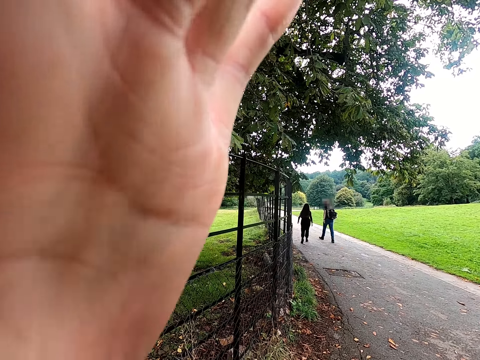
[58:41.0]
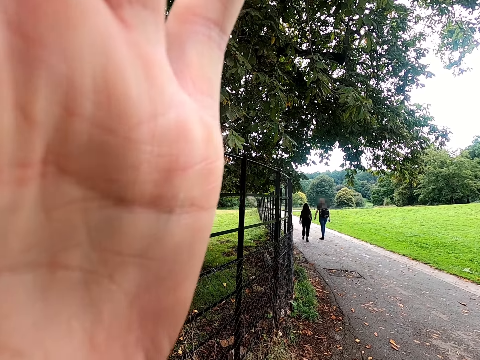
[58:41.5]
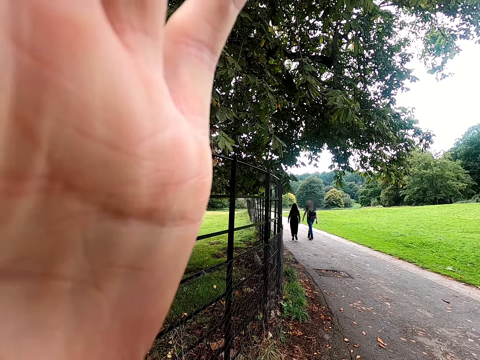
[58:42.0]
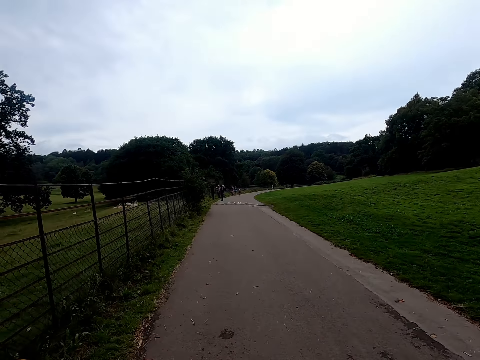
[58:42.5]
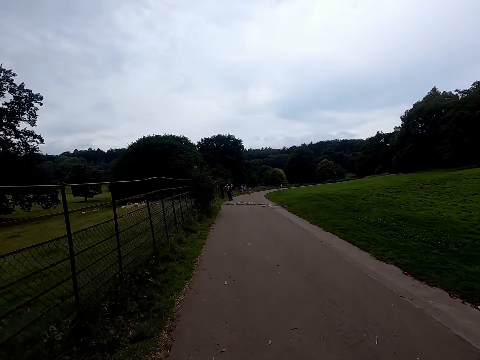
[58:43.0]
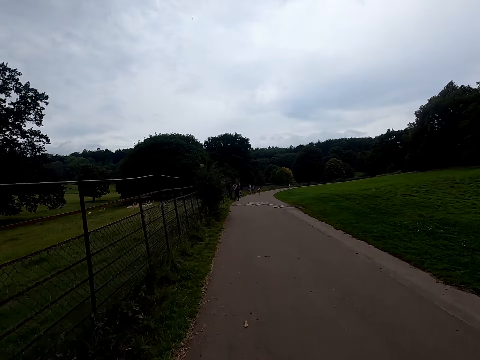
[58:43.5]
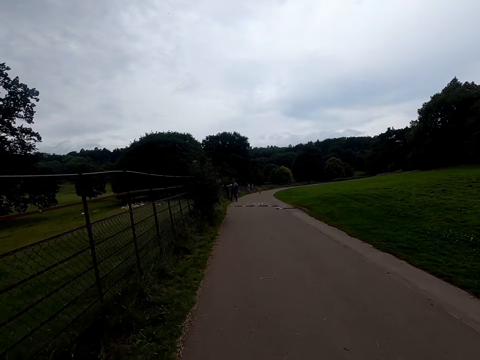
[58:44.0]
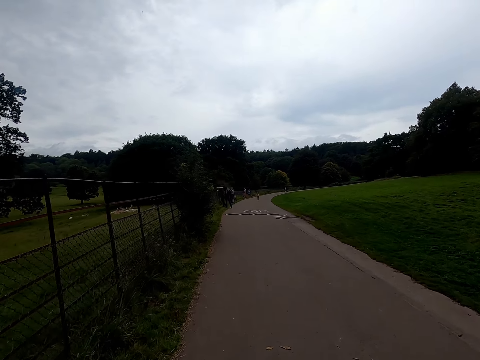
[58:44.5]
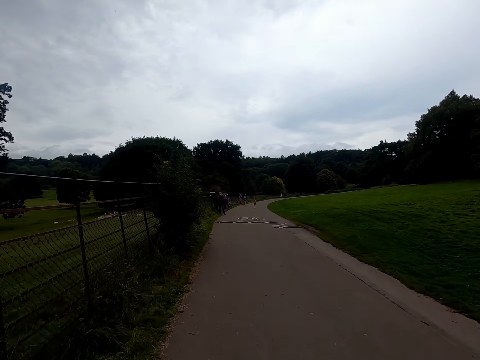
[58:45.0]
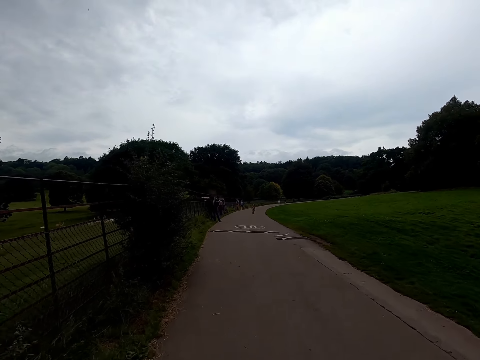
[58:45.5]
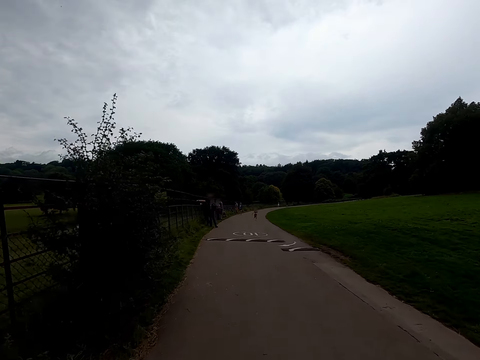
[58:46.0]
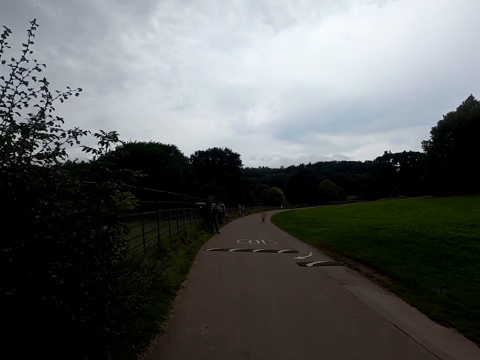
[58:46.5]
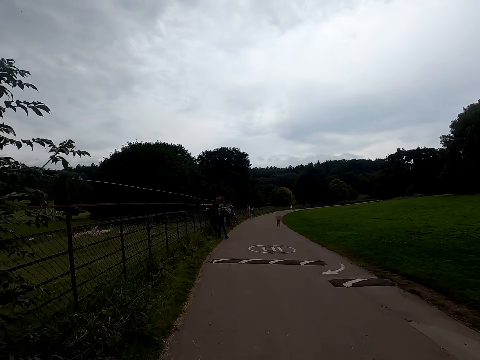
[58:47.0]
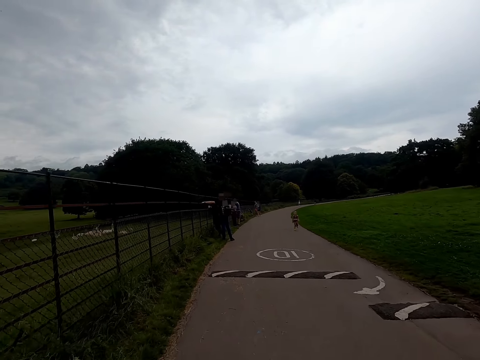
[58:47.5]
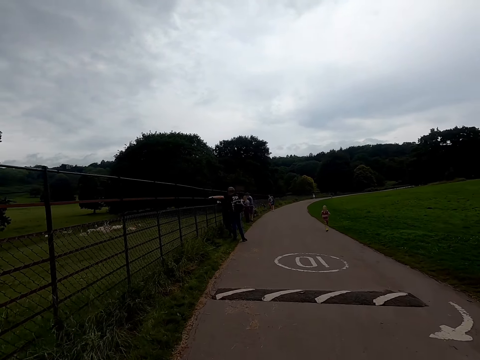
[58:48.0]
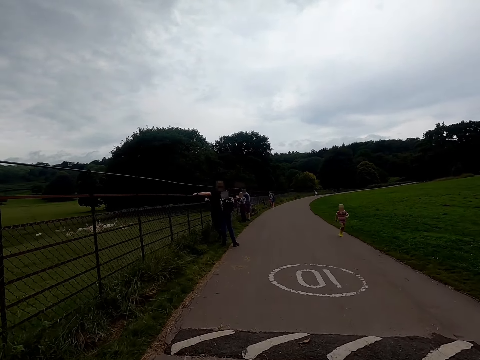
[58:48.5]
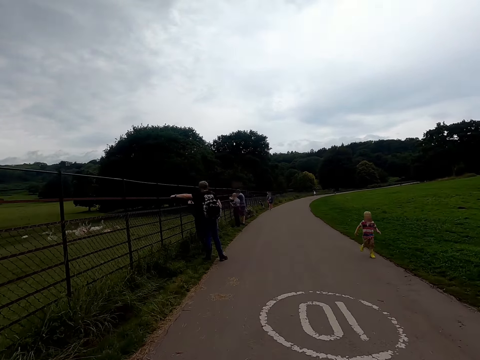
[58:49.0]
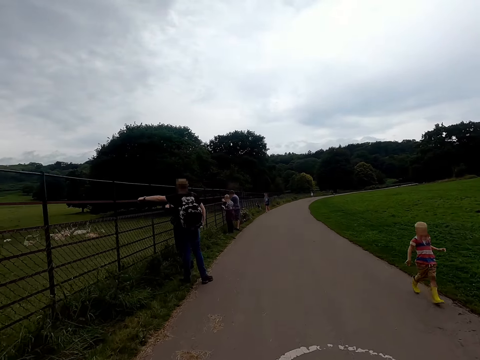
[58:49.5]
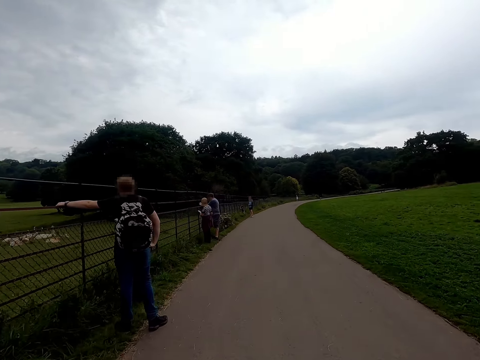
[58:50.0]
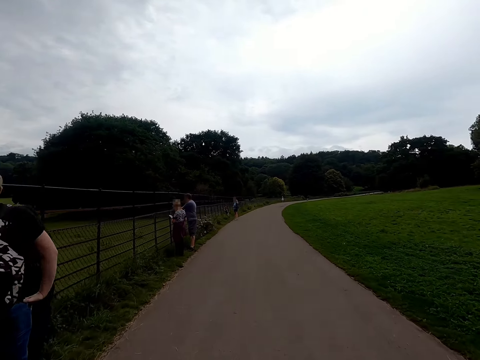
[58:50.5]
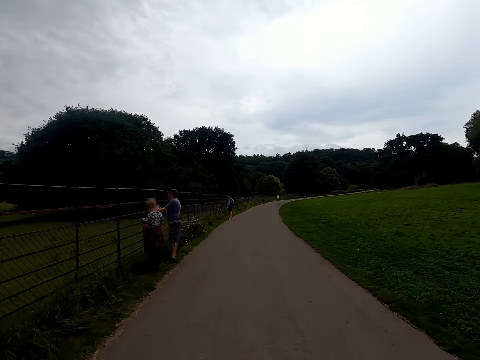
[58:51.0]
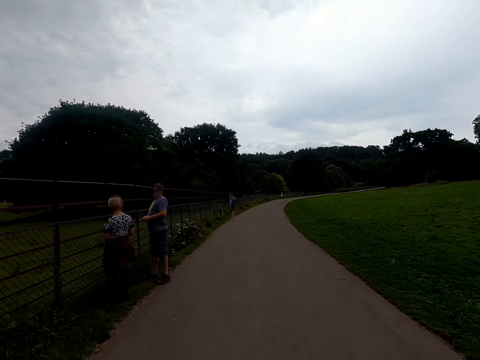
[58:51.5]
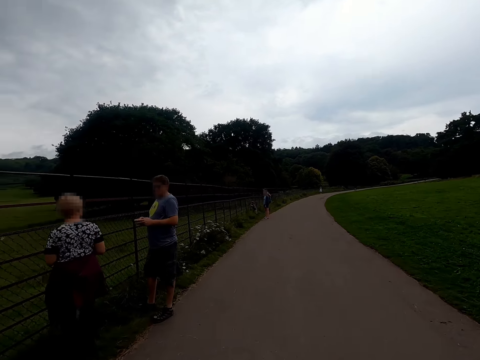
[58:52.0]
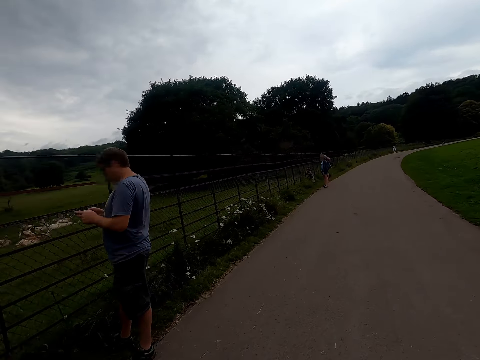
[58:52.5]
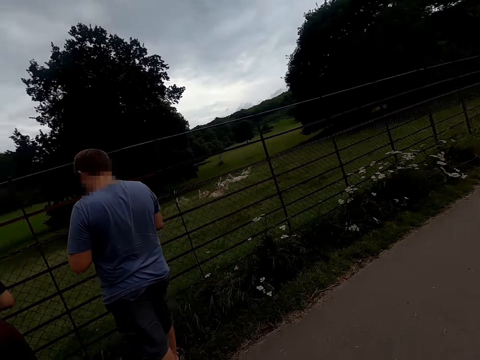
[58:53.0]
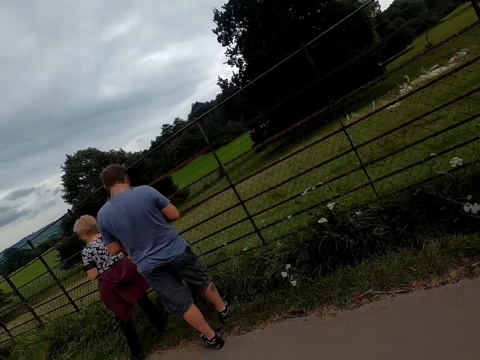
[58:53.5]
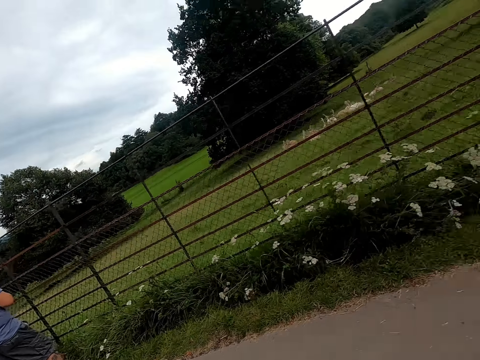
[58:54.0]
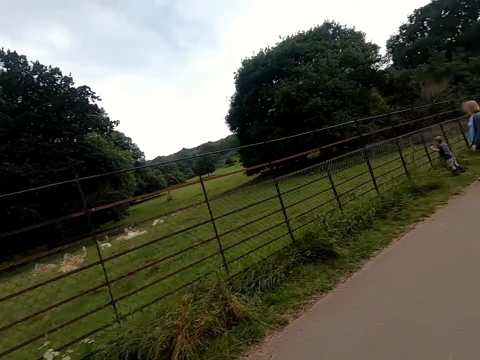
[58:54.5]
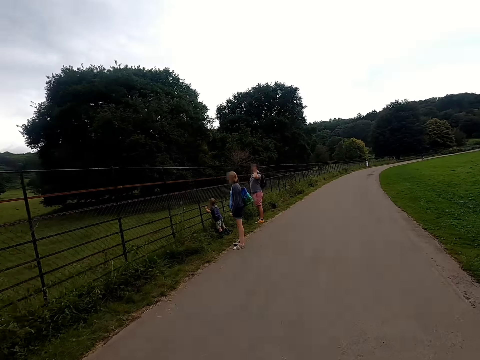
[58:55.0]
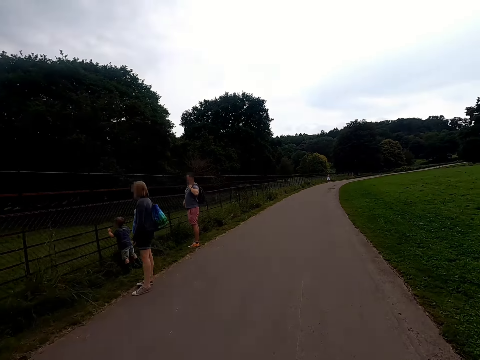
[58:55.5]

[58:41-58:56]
The camera wearer lowers his right hand from his face. He rides the bicycle on the road. He looks aside.

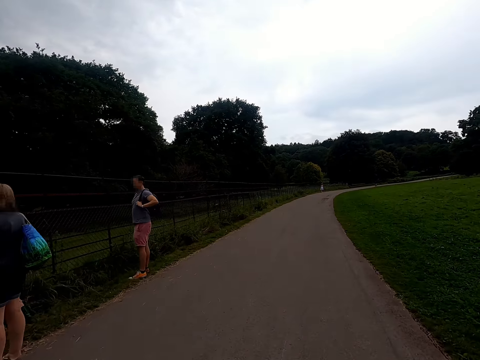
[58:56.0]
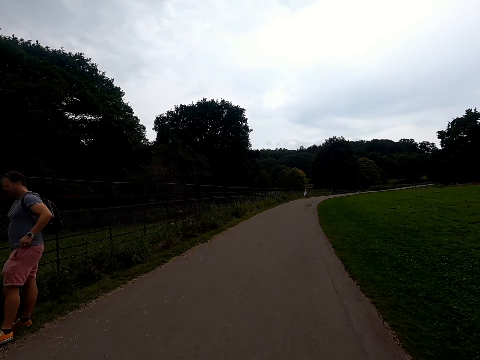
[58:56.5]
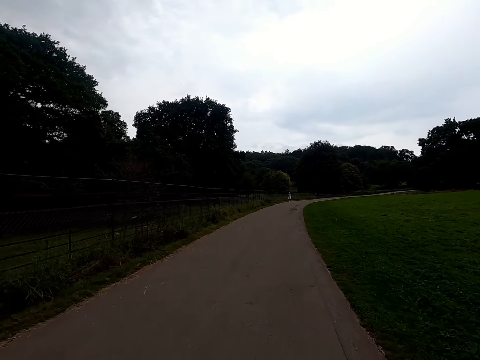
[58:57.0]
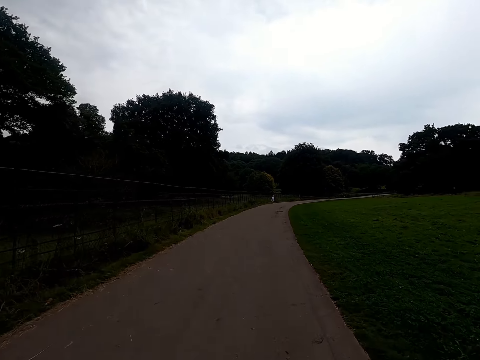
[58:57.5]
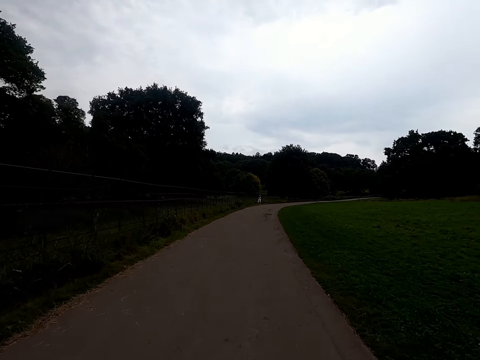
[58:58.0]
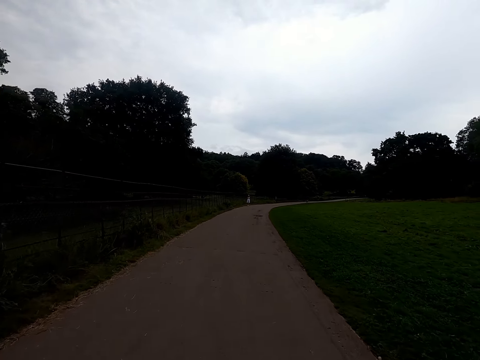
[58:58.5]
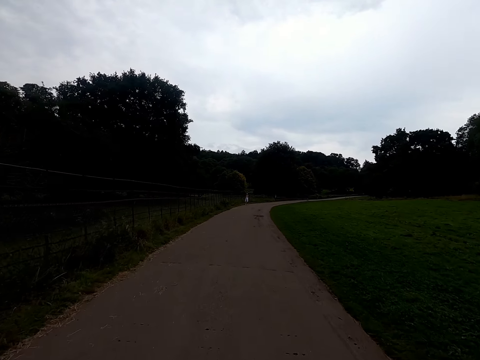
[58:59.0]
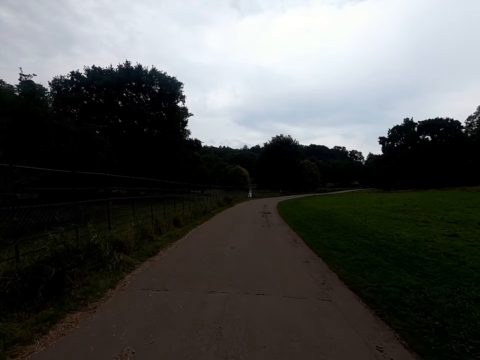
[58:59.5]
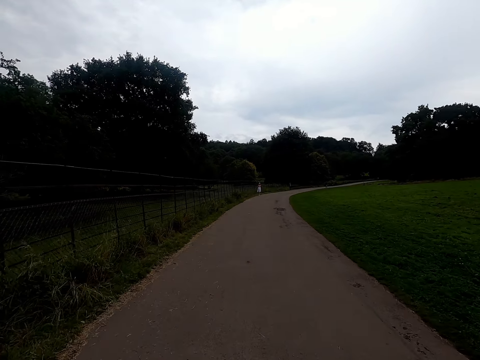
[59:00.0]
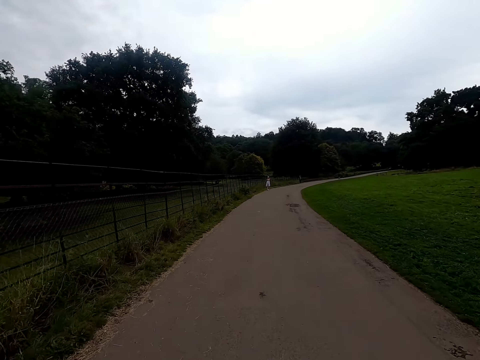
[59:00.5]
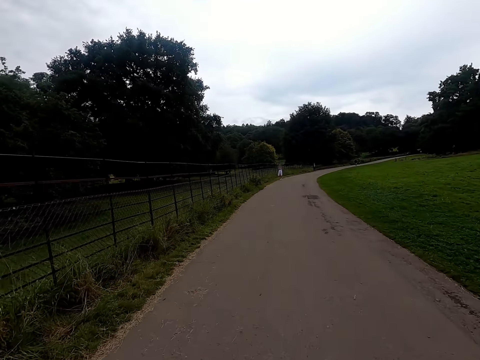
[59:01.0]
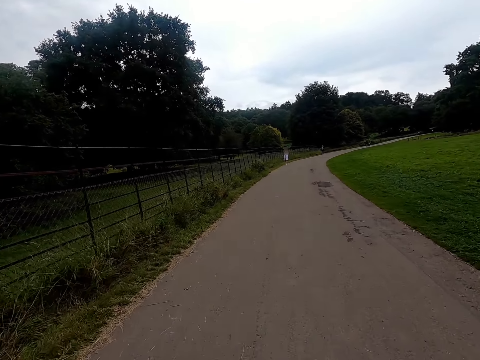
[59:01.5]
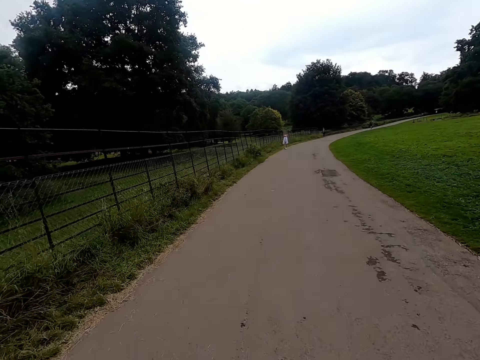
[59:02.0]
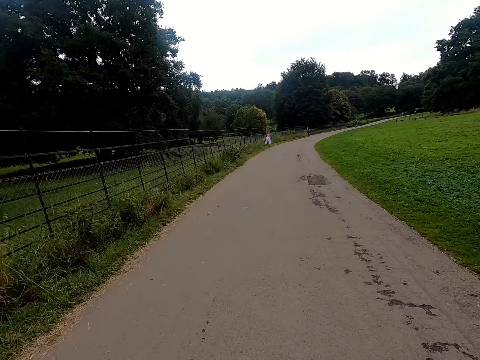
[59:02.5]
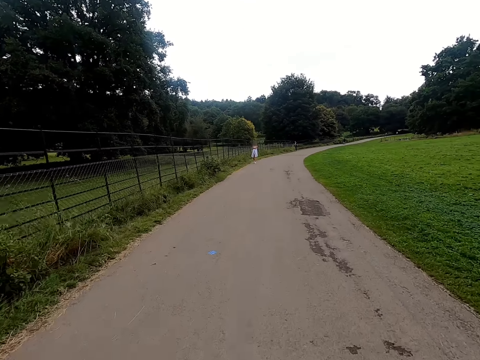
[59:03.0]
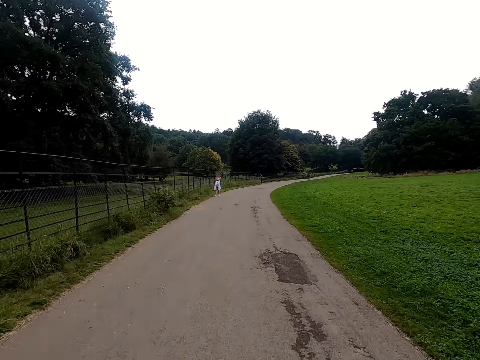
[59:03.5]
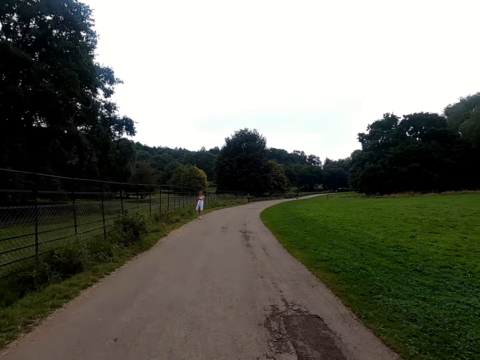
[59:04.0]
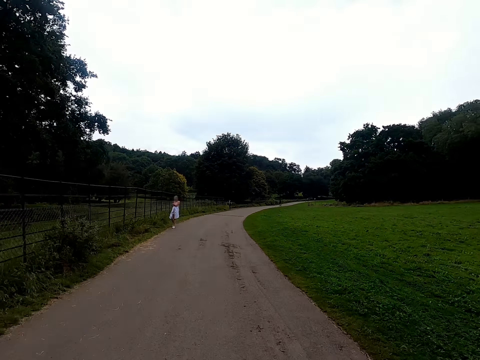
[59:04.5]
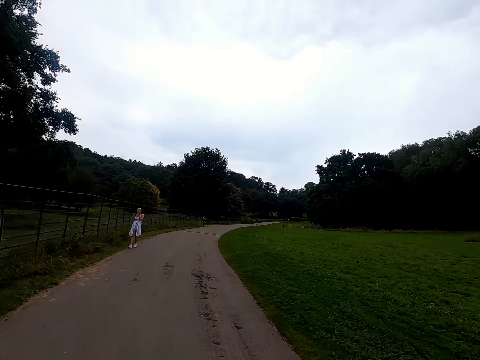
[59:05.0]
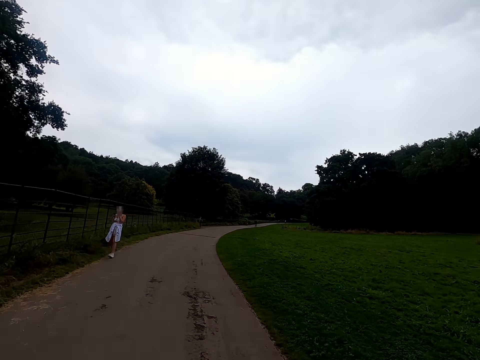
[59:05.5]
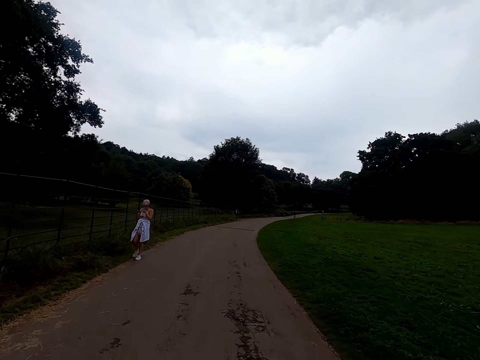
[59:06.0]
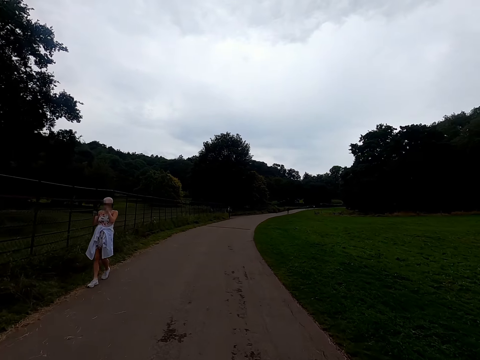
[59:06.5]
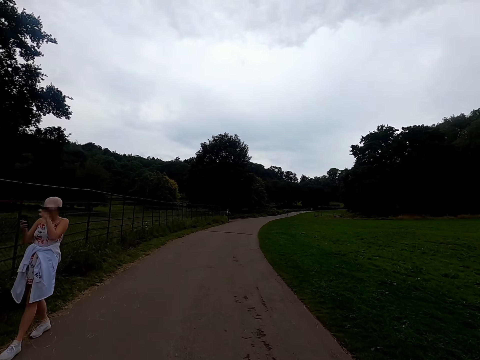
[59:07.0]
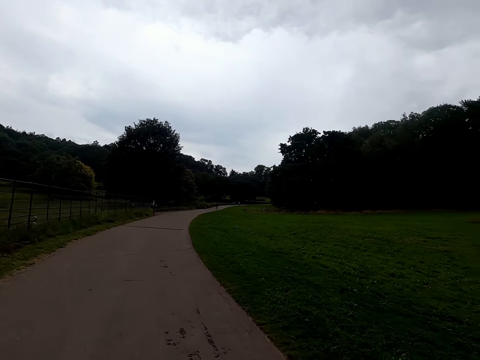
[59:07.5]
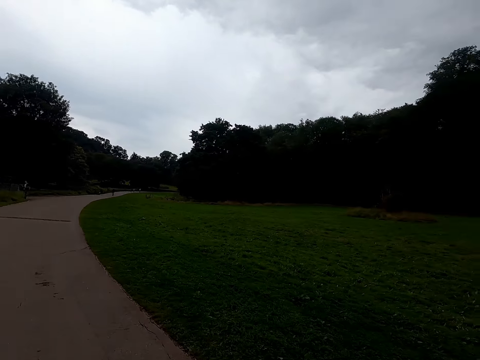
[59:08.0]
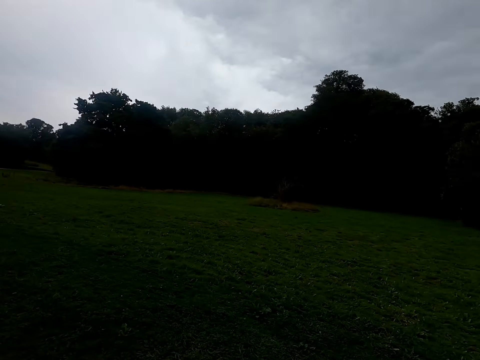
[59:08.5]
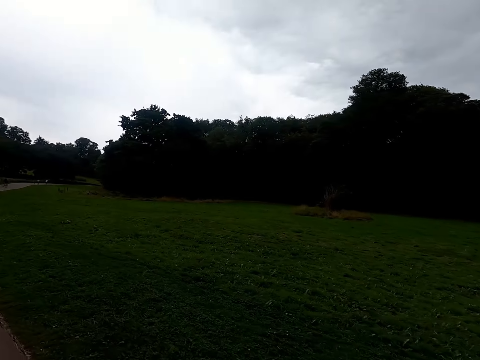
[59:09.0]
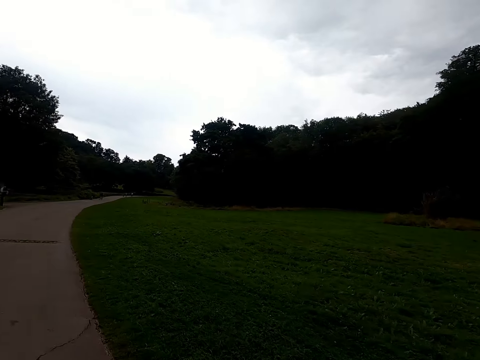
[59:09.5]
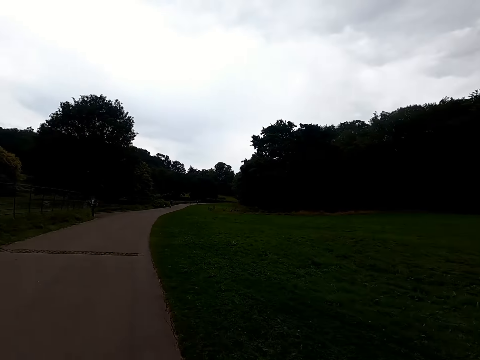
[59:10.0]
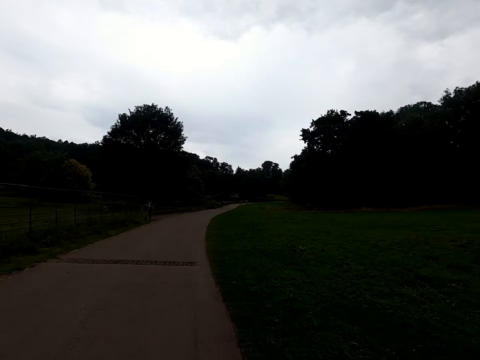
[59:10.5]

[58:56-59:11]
The camera wearer cycles along the pathway. They look to the right side.
